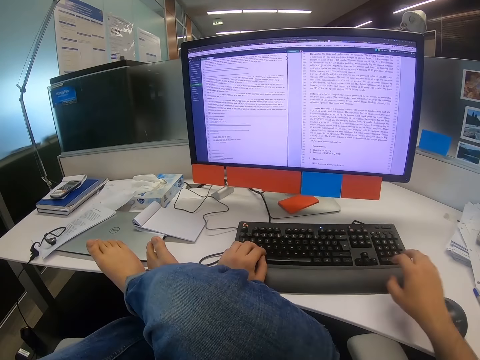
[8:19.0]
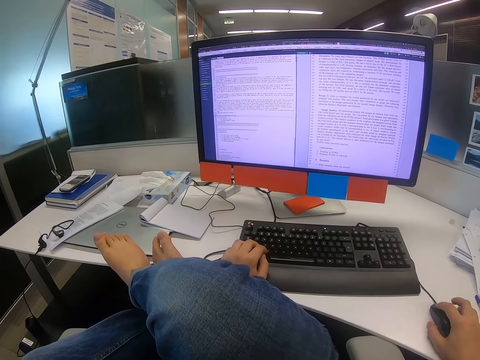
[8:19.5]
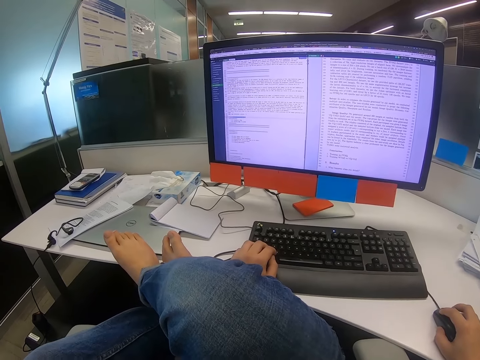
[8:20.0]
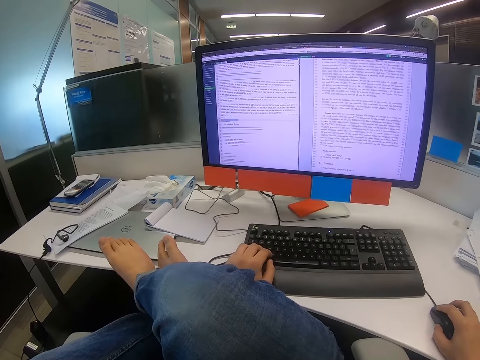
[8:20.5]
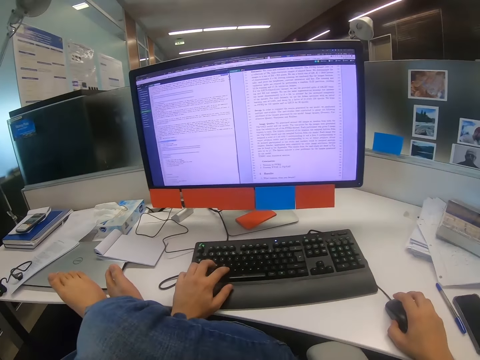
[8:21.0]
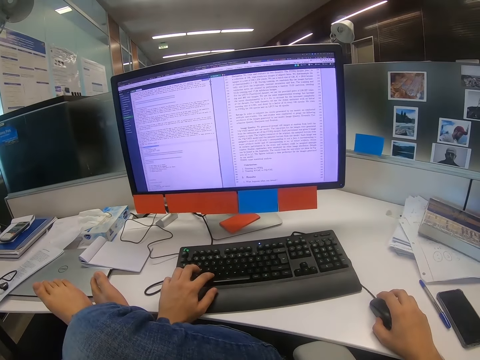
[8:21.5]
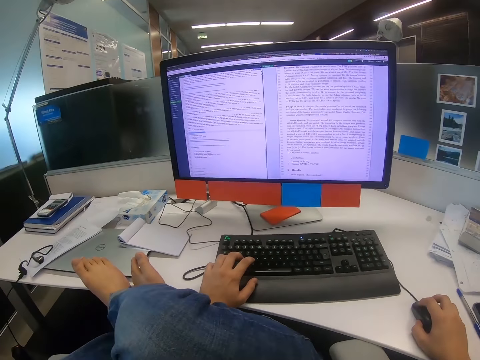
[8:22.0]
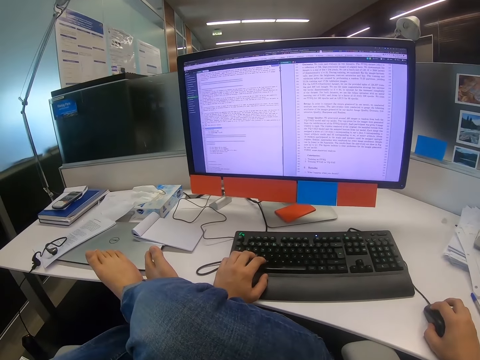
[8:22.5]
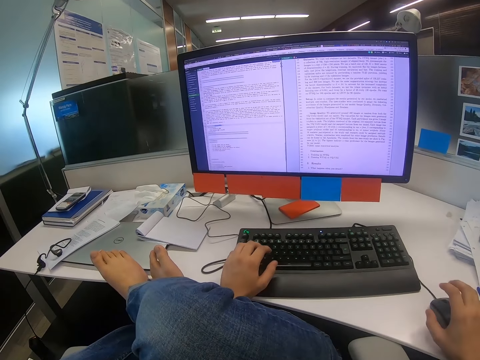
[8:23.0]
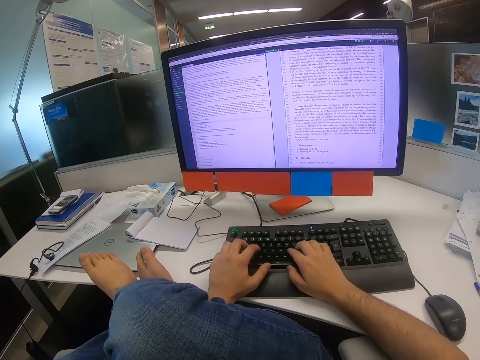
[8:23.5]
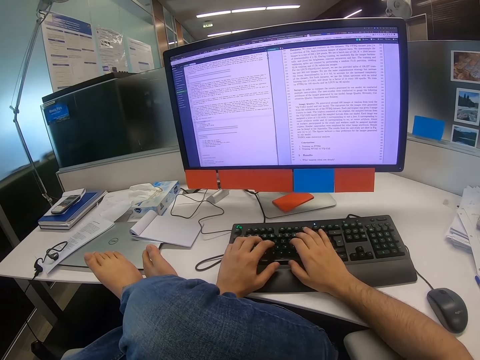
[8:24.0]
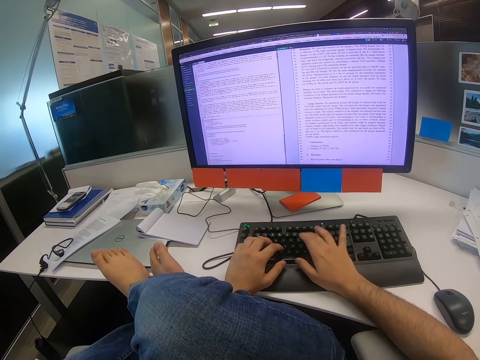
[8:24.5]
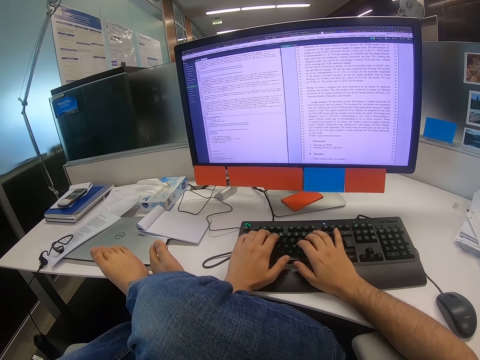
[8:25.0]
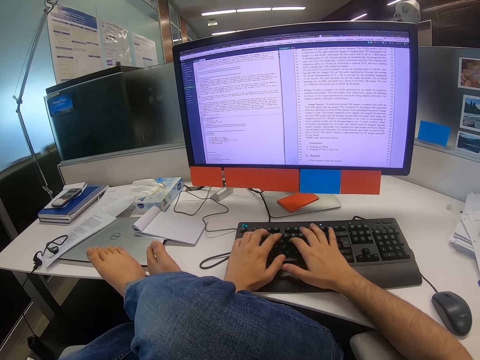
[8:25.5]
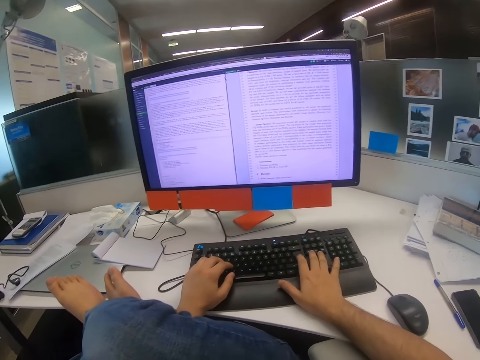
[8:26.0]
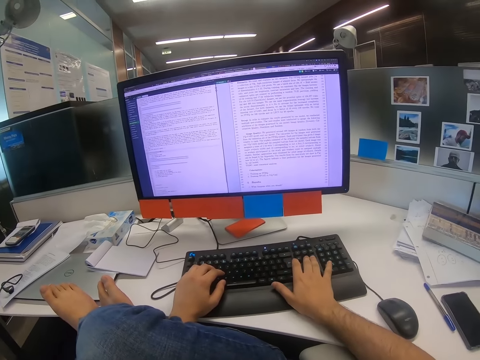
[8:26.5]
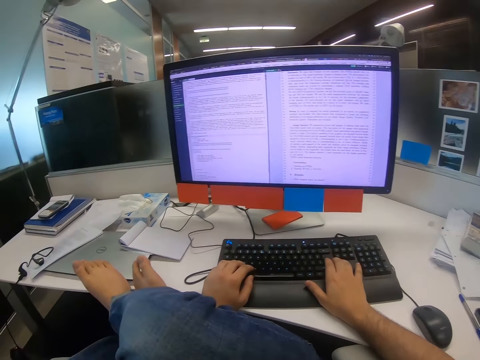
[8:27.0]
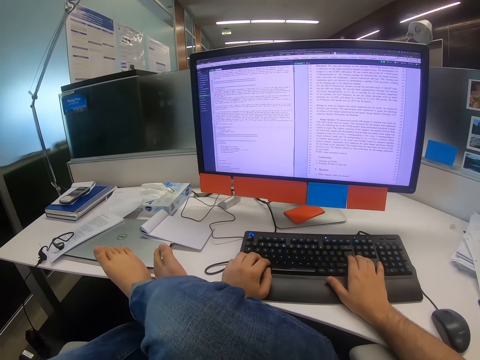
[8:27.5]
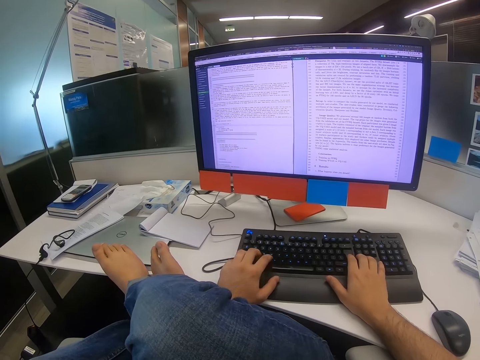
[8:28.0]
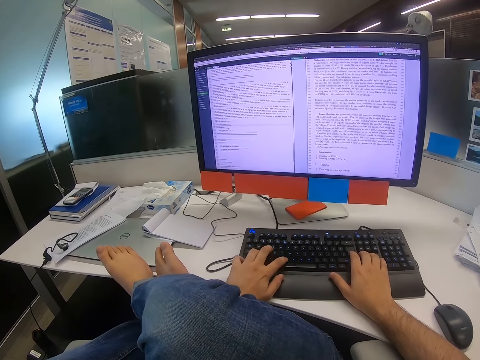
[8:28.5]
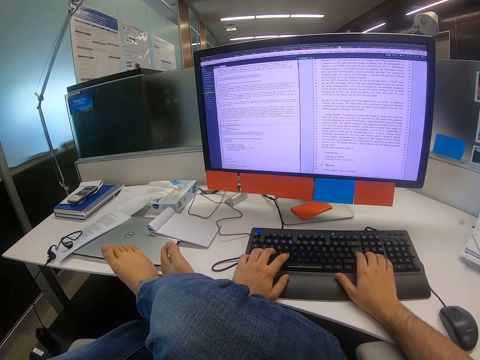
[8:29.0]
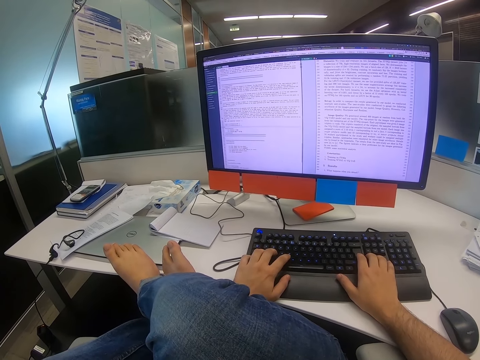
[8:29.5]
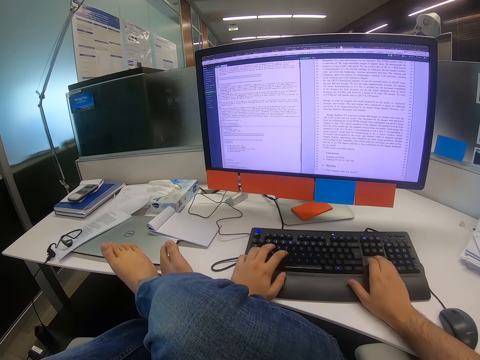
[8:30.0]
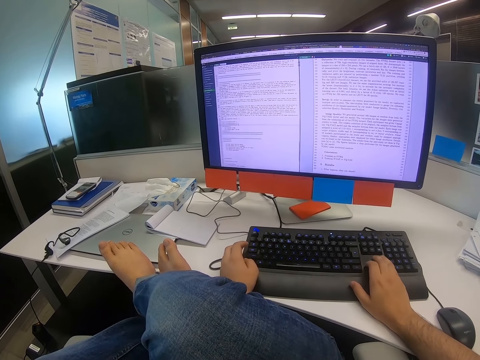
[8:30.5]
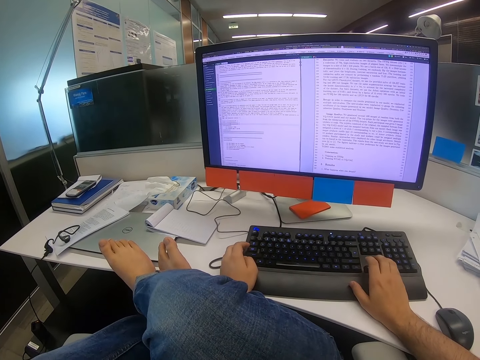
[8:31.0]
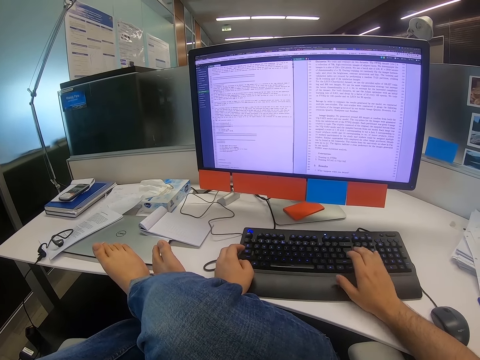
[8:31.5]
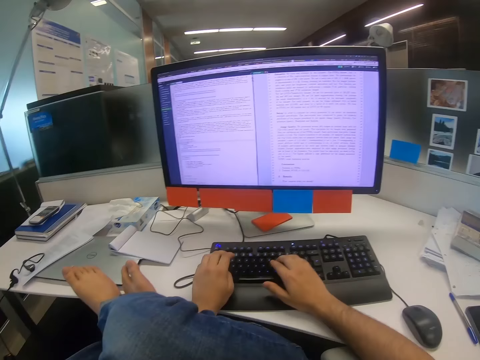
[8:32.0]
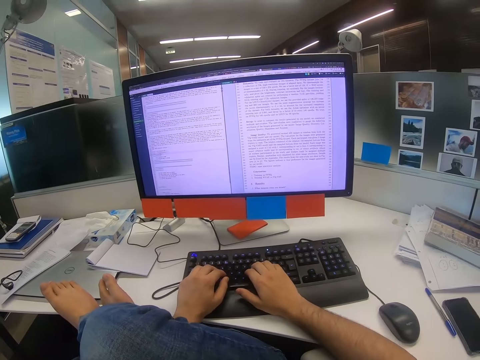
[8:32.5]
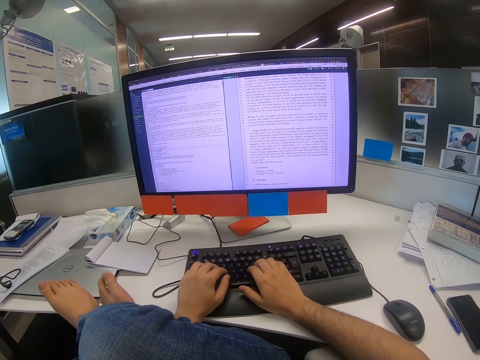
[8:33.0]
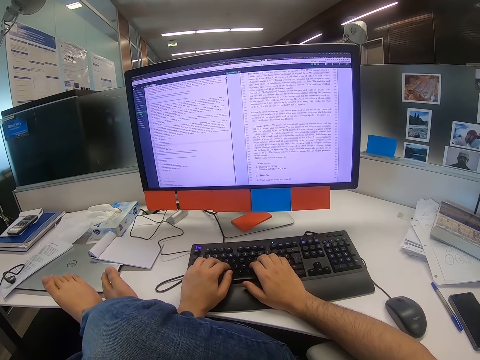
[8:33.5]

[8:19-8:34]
The camera wearer moves the mouse. They type on the keyboard.

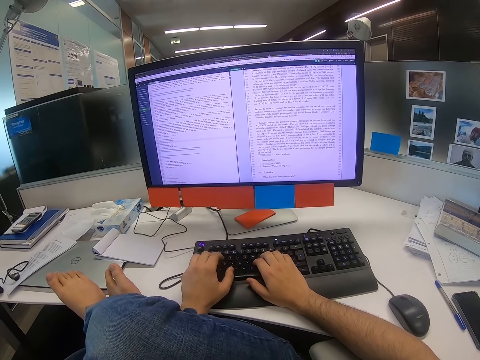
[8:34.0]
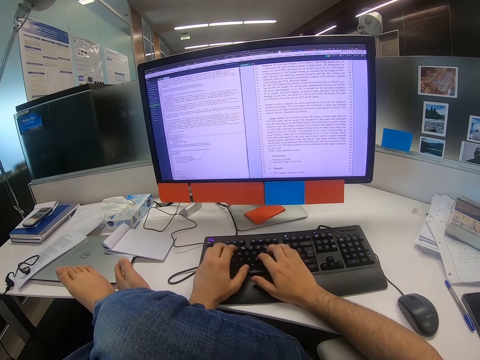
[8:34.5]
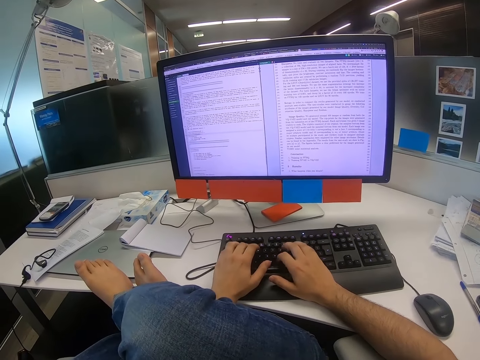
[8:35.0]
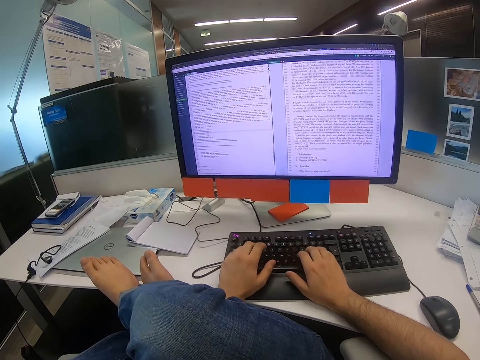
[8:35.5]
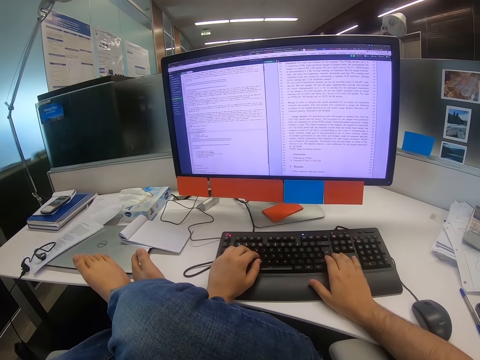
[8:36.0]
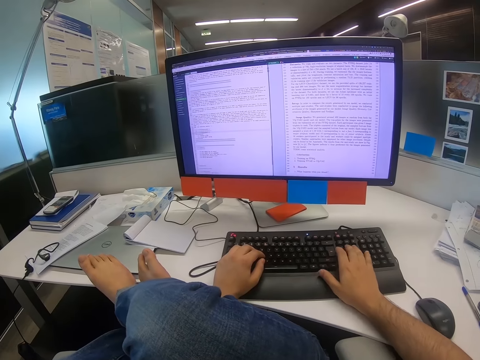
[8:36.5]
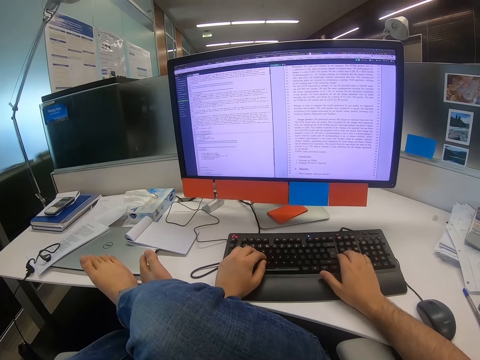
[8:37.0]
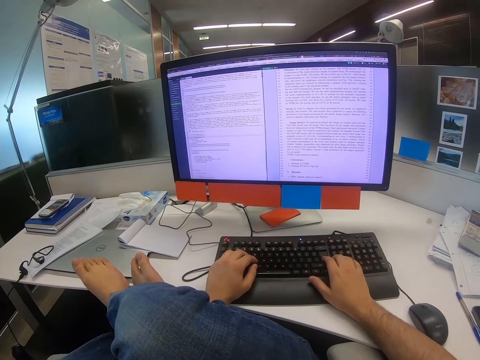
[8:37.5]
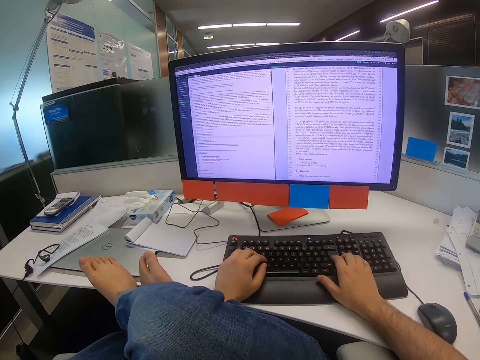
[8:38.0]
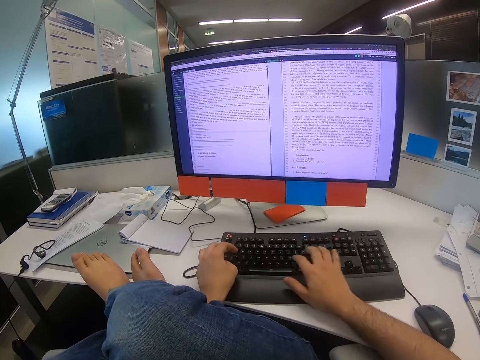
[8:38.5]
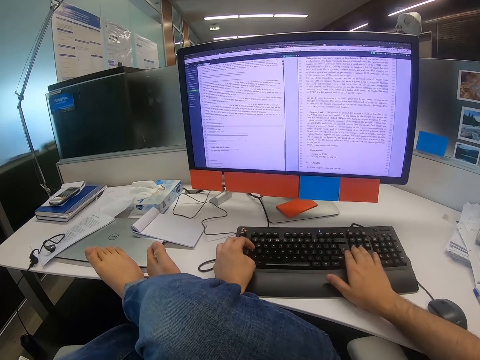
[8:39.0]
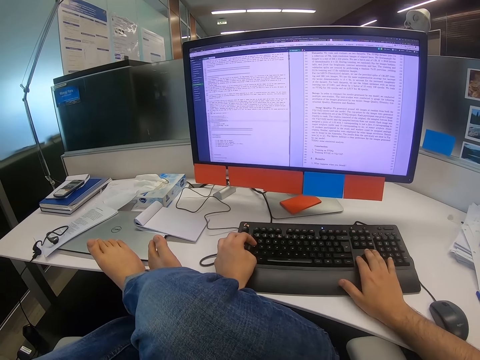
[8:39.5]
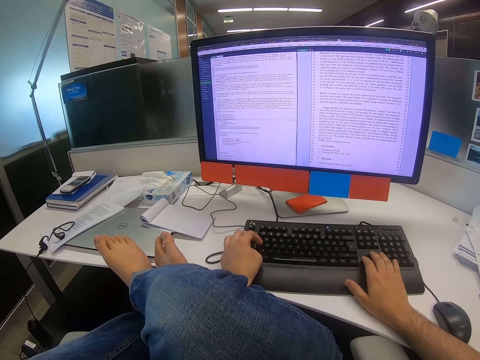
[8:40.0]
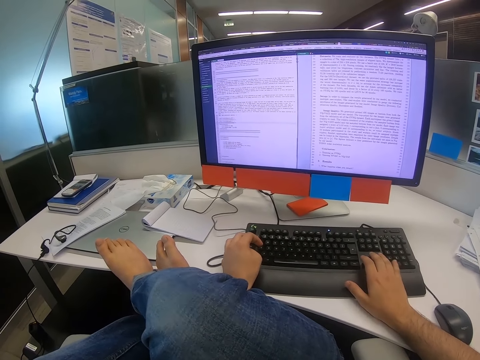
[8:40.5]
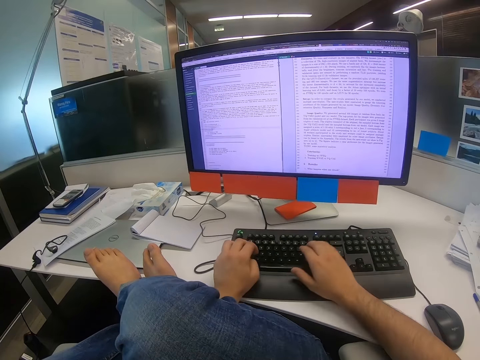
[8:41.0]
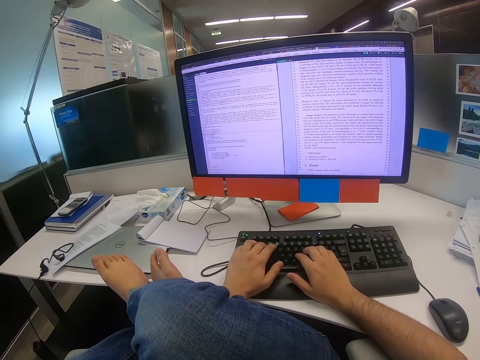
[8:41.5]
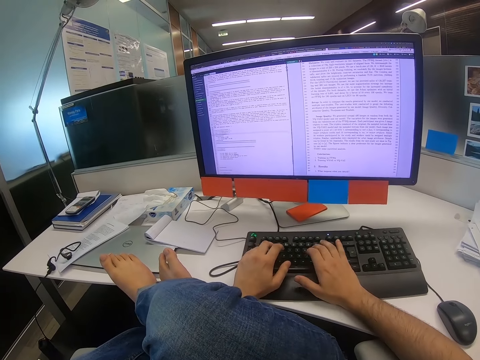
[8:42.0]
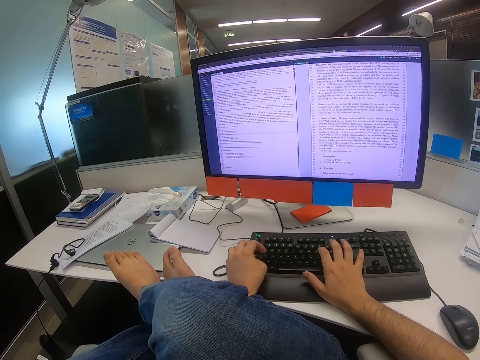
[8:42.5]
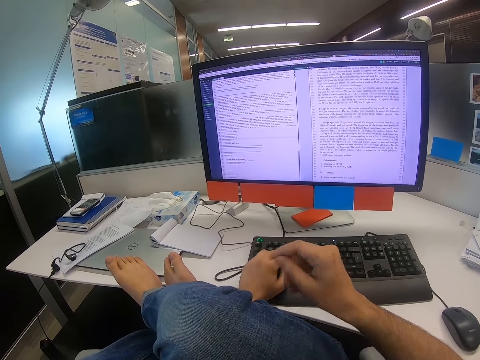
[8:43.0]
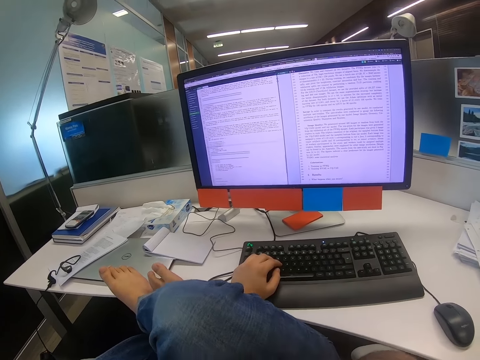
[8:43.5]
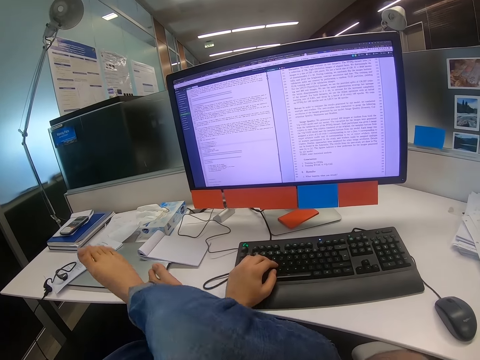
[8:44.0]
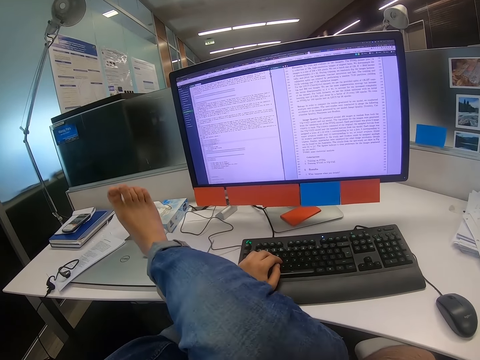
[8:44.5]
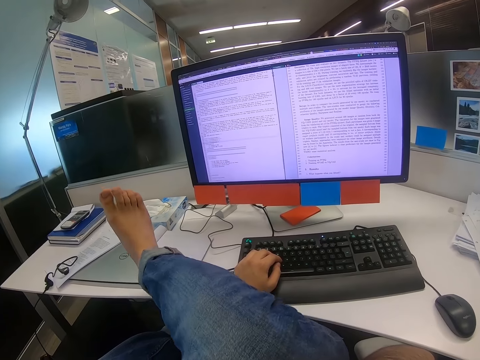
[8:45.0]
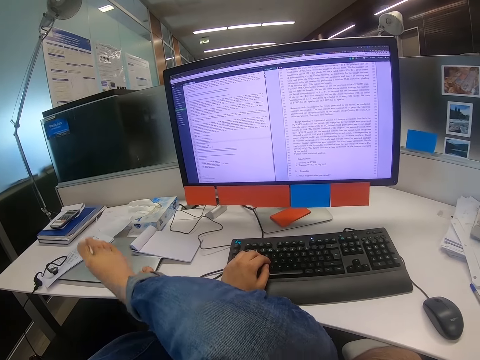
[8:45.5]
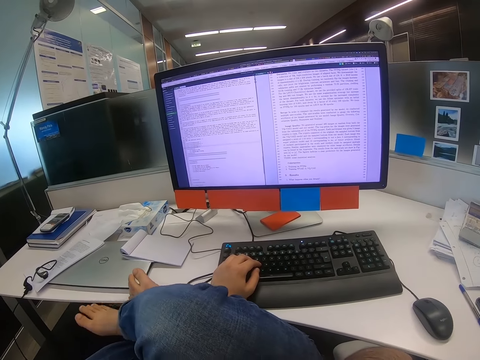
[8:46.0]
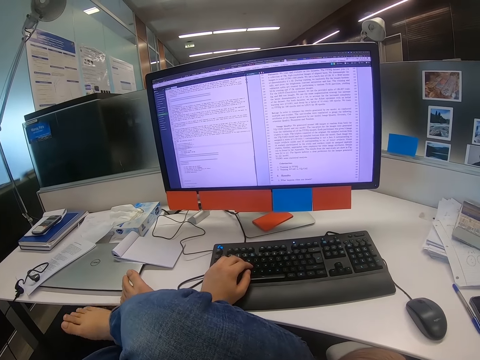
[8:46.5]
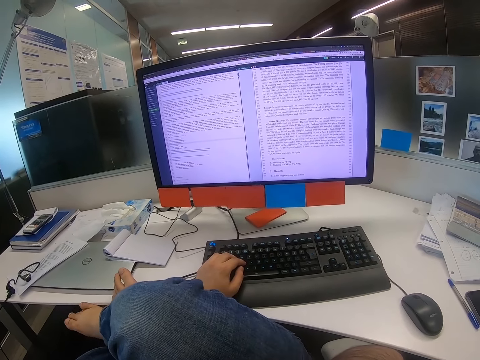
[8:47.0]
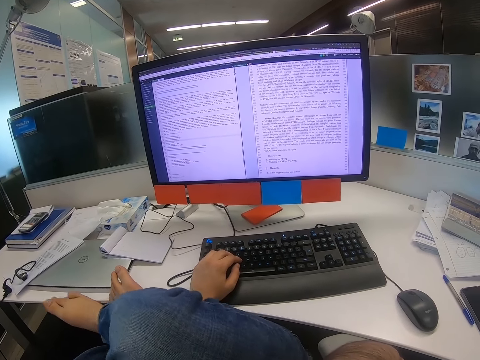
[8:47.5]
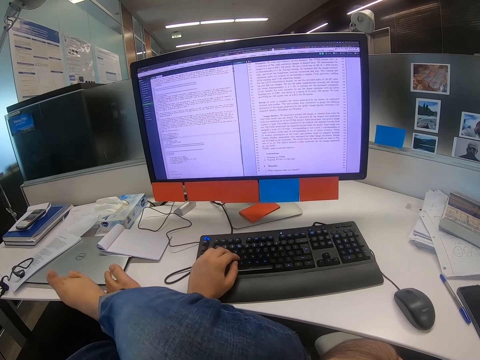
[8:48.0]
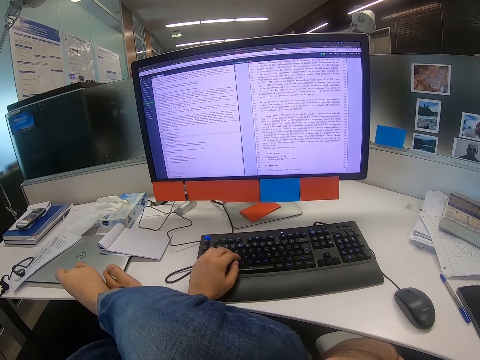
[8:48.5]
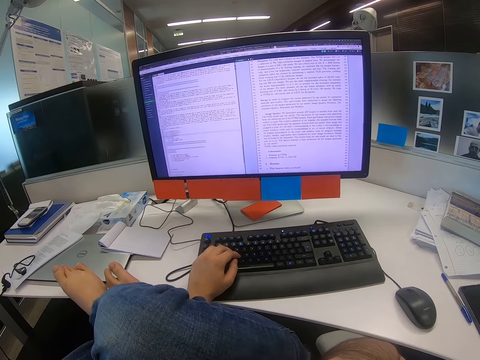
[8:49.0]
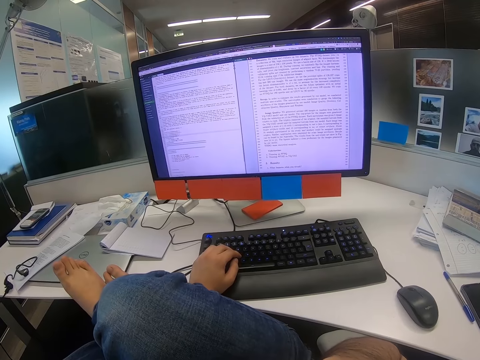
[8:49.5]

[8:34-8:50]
The camera wearer lifts his right hand.
